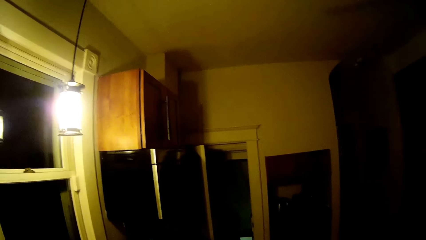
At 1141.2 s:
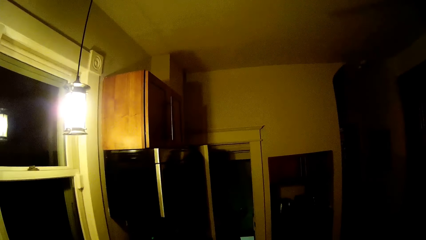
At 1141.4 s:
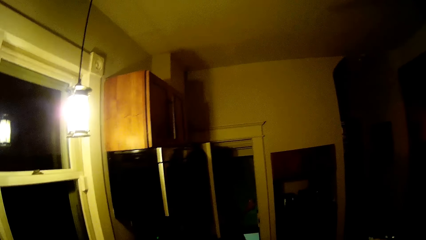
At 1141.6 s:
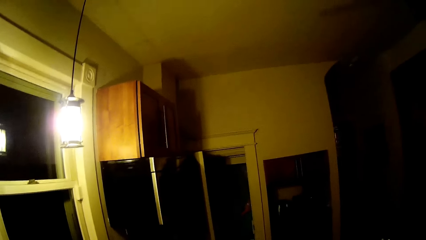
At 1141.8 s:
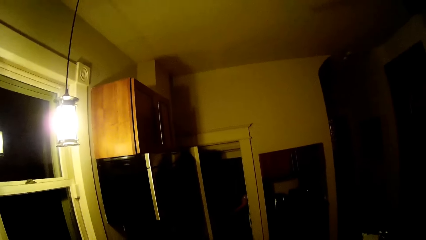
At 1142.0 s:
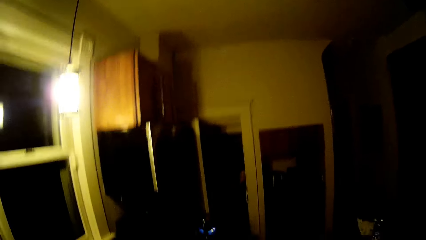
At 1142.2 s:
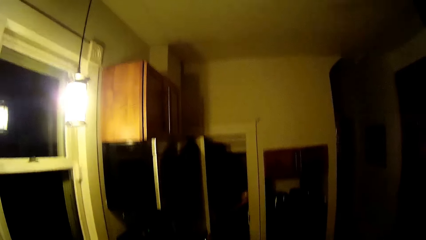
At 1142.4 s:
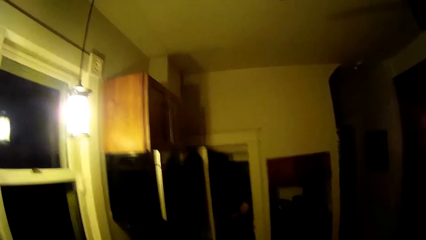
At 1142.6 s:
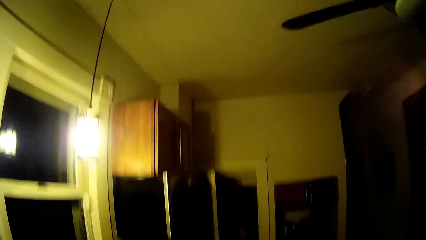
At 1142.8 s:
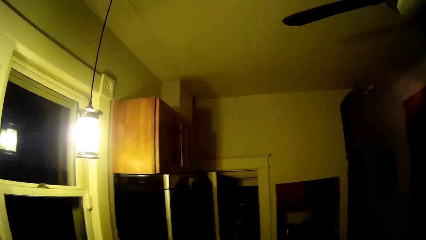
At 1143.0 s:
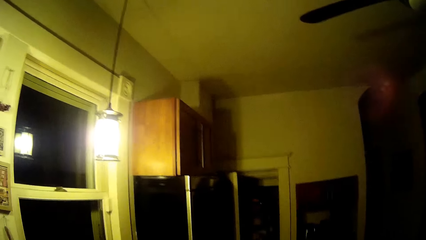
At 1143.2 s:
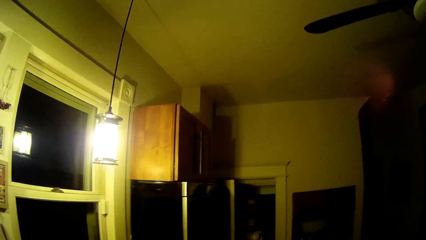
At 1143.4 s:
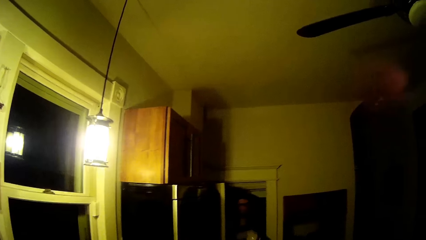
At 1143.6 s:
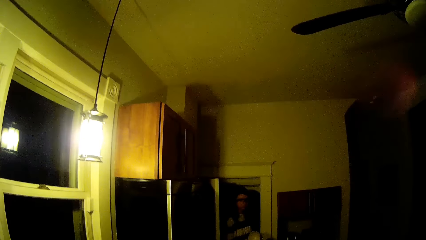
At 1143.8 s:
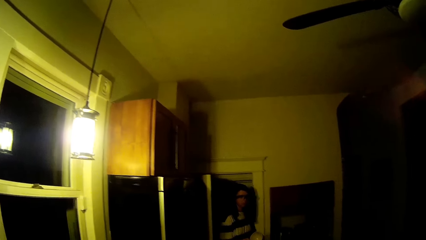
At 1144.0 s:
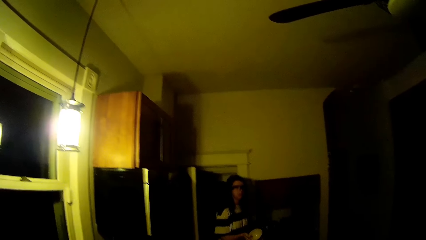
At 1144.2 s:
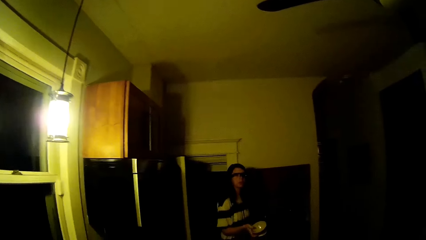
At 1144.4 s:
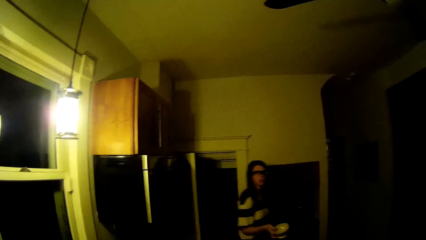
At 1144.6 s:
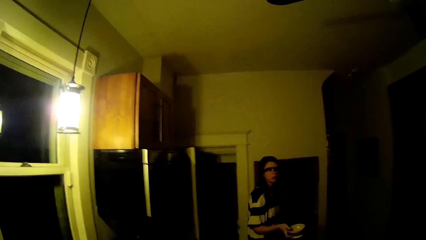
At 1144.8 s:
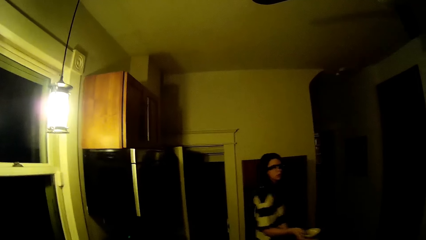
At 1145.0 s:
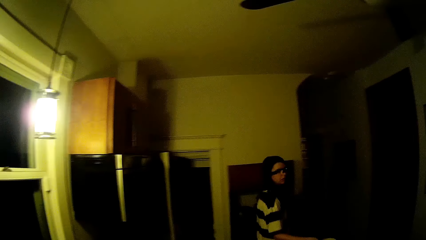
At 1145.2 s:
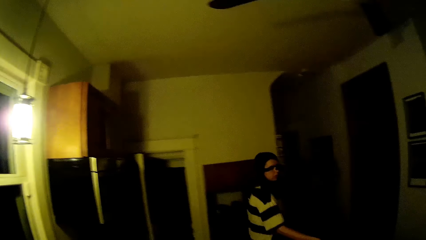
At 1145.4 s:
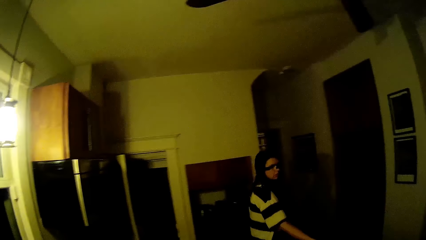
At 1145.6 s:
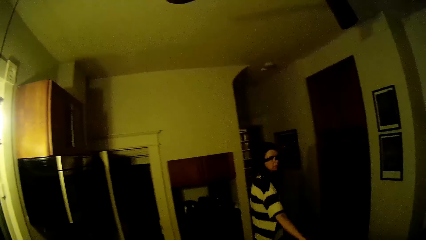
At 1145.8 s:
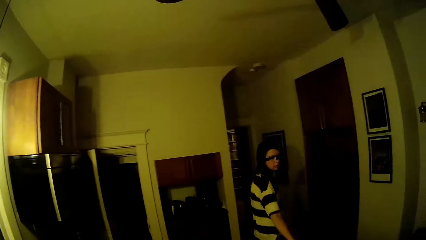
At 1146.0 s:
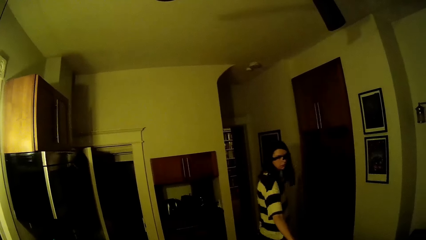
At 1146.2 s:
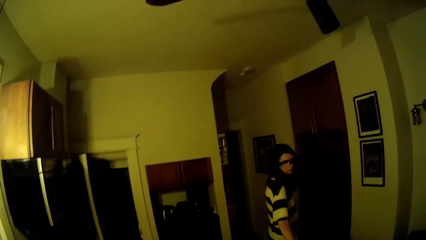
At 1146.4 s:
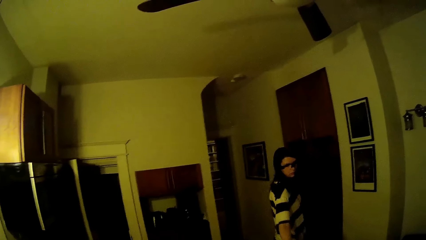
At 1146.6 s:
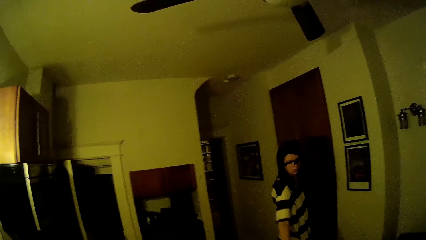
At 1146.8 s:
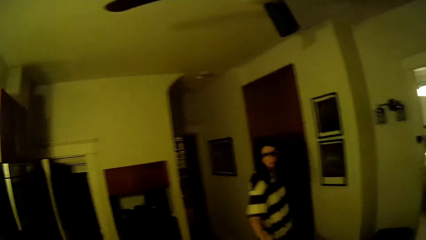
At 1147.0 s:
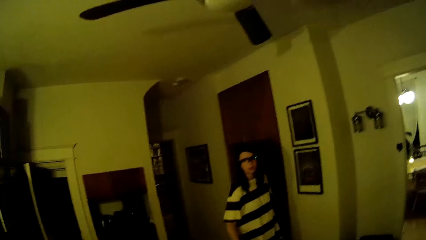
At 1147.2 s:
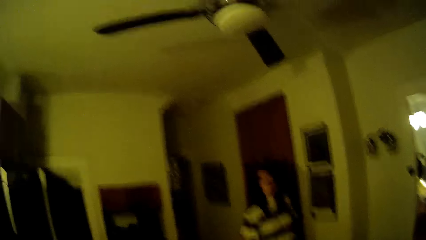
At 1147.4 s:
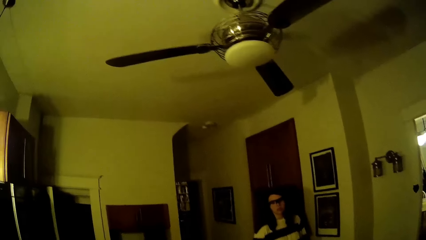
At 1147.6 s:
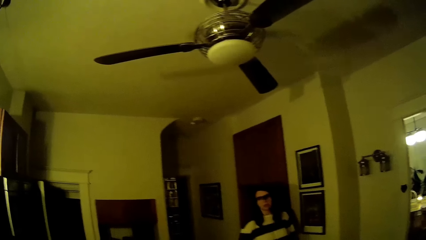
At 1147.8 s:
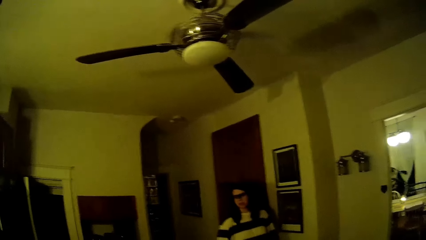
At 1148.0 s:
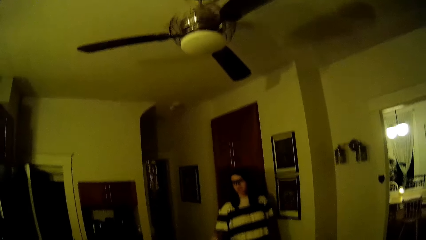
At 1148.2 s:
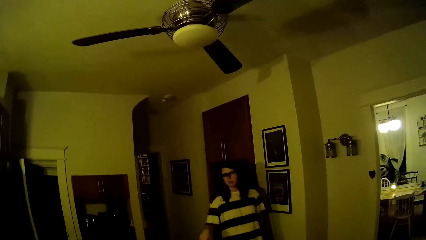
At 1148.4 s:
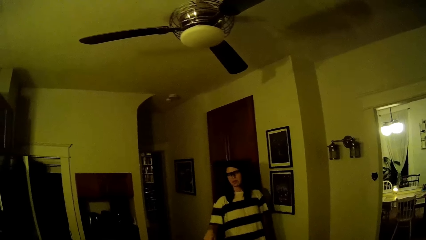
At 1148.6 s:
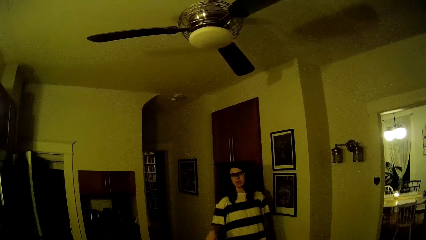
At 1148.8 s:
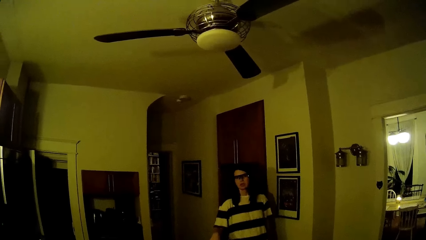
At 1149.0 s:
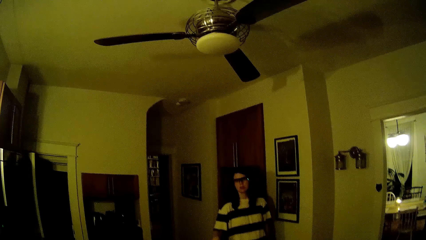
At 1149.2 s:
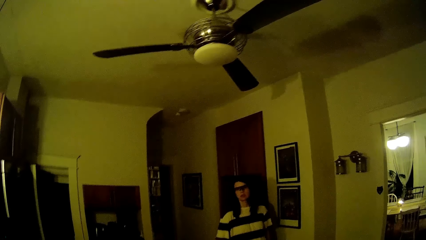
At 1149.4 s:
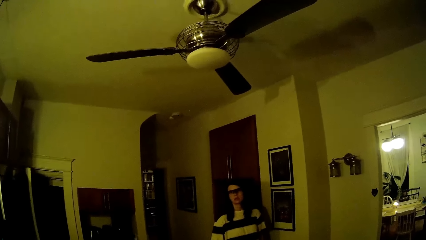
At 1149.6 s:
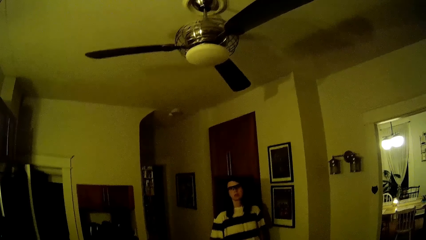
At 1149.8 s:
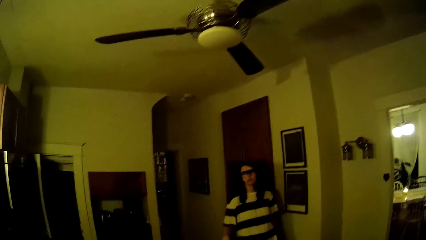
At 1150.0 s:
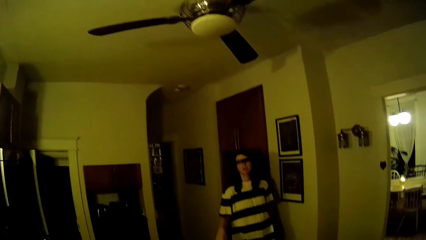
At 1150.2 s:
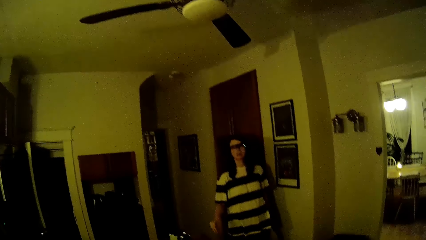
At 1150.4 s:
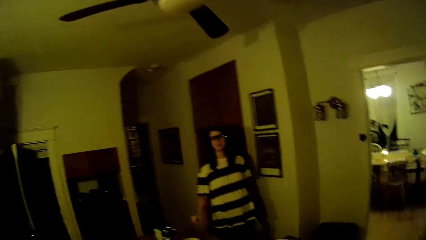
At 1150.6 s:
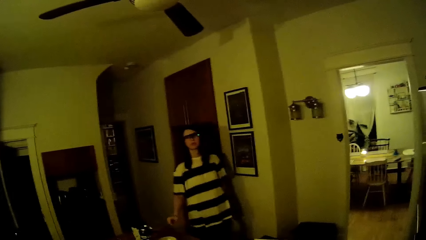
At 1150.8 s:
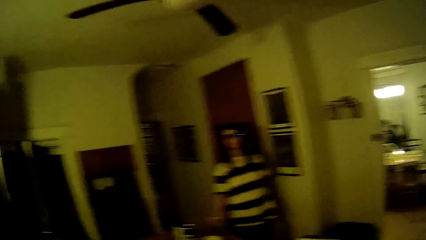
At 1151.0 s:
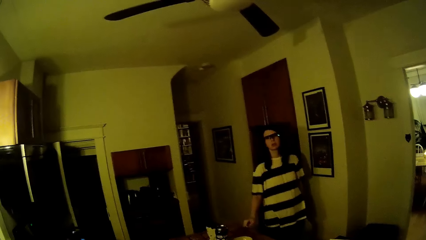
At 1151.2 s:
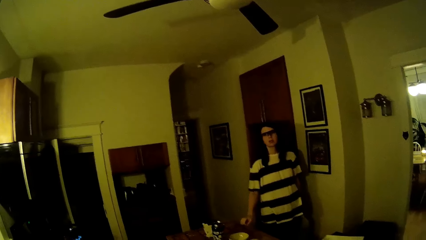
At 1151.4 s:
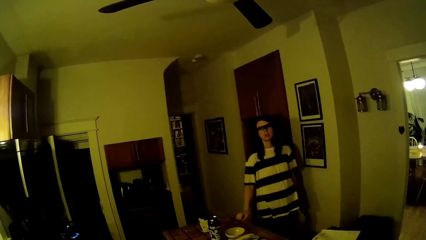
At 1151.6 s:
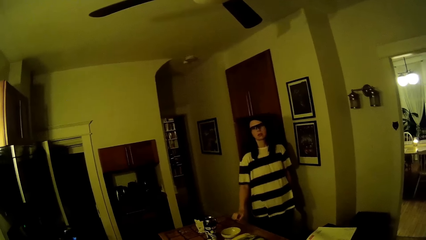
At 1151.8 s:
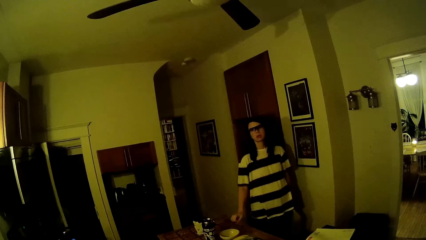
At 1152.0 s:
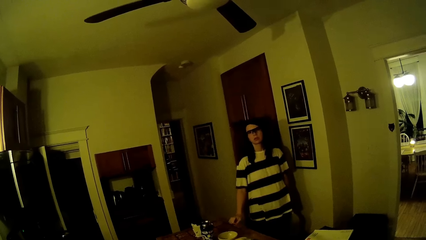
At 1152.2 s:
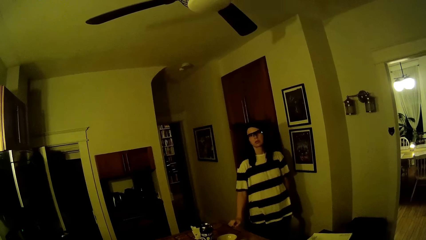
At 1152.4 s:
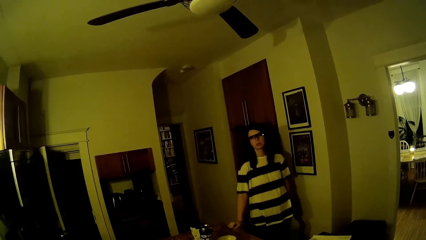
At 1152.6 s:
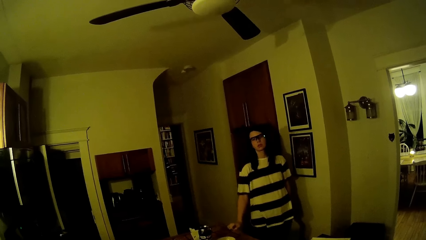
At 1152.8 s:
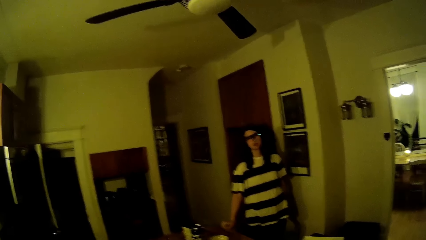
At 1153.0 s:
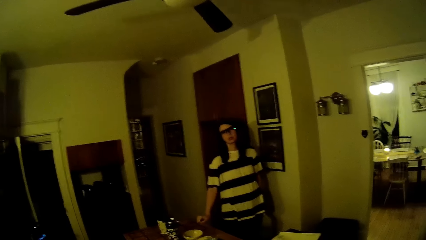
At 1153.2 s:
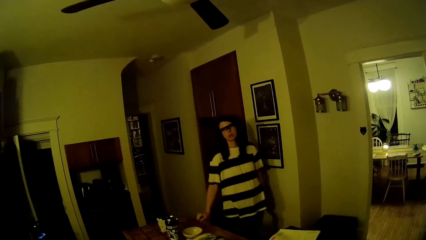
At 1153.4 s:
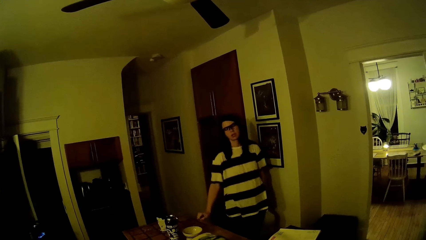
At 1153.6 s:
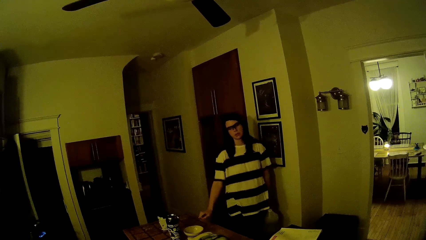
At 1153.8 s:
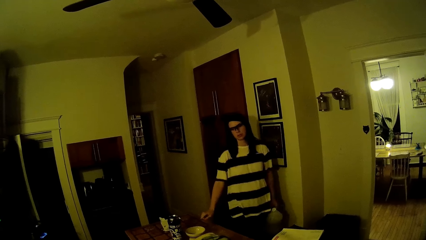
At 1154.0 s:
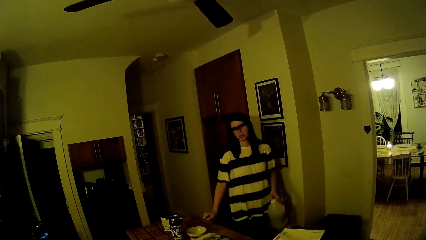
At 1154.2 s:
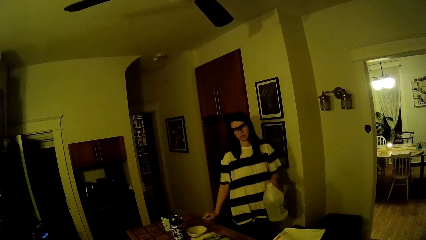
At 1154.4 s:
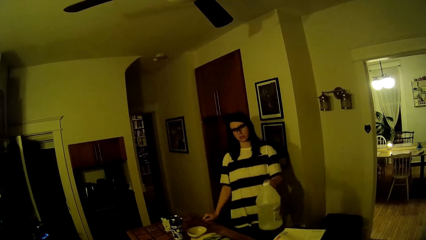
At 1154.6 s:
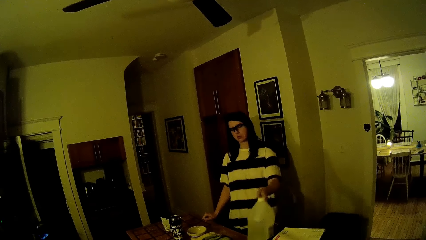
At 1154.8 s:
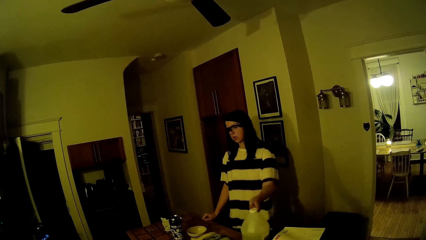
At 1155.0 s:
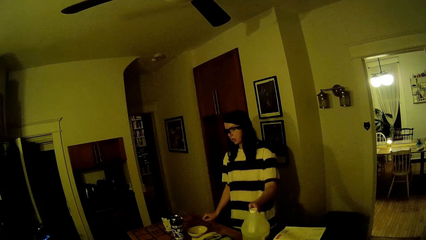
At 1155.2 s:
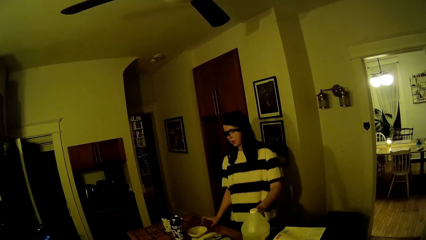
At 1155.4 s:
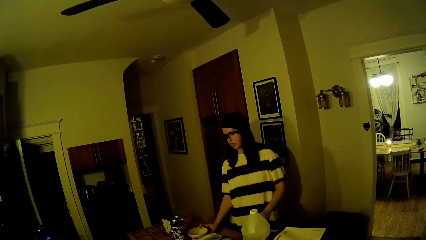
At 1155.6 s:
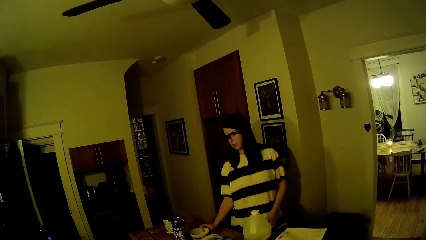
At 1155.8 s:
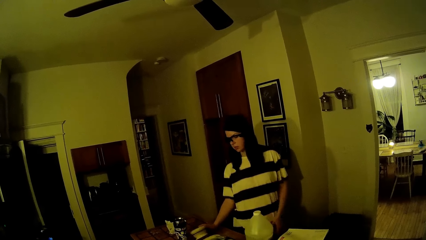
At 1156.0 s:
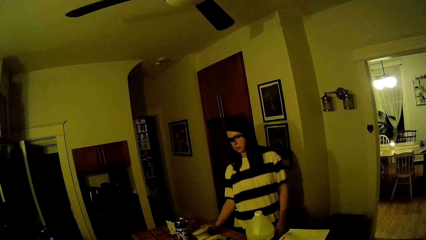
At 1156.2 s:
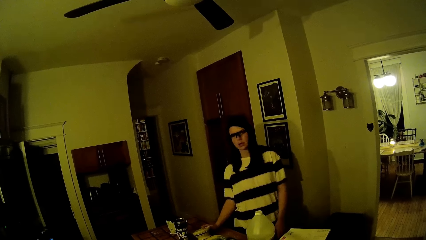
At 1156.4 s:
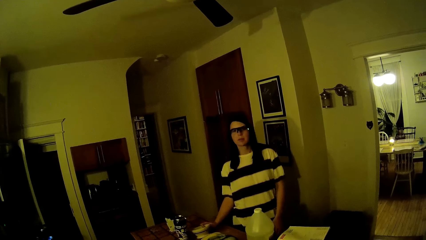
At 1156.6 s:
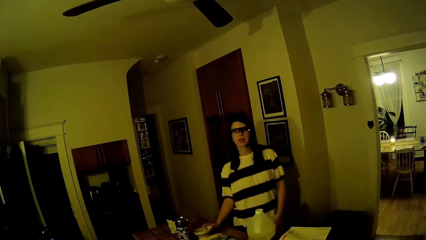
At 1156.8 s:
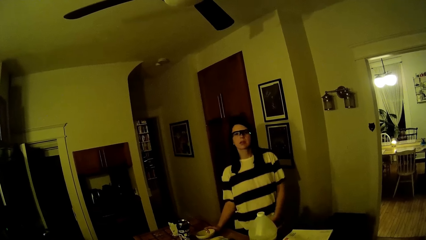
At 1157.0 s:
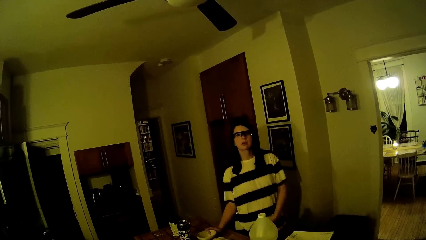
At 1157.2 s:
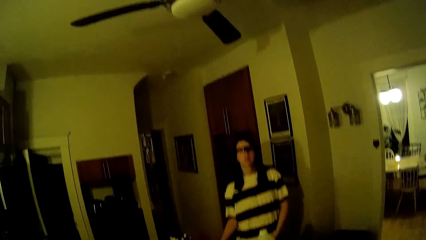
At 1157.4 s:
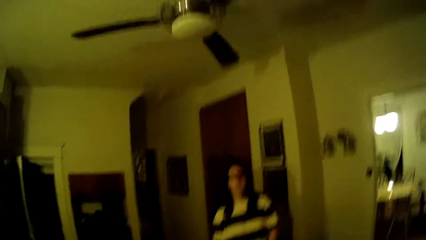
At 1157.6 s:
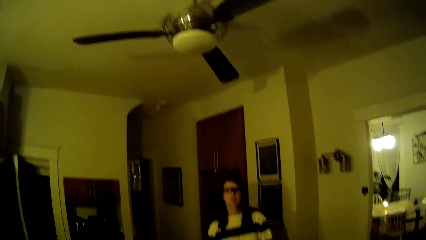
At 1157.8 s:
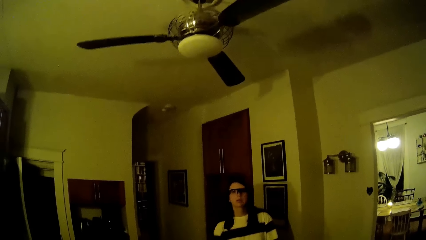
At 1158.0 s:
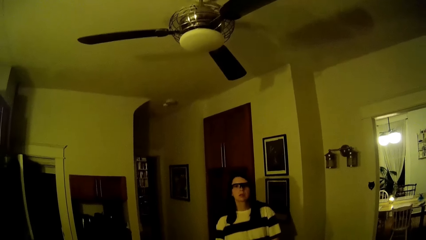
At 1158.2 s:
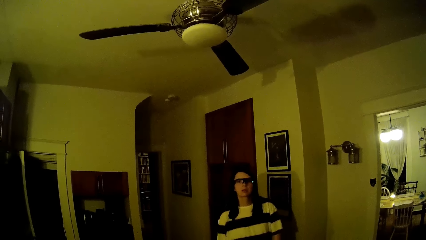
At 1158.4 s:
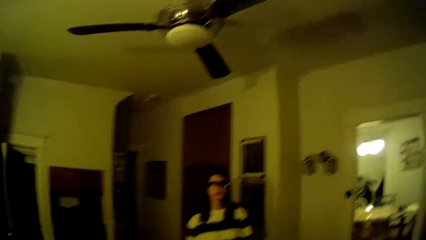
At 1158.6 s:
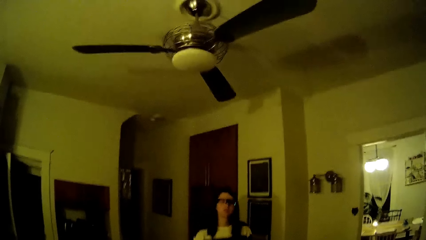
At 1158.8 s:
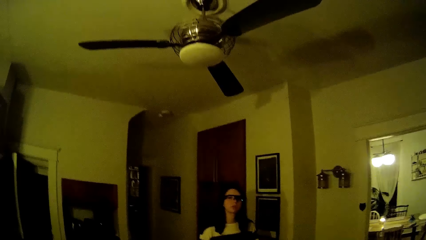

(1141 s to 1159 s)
The camera wearer looks around the kitchen. They converse with the woman. The woman enters the kitchen. The woman drops a plate on her right hand on a table in the kitchen. The camera wearer converses with the woman. The woman puts a jar of water on her left hand on the table. She holds the plate on the table with her right hand. The camera wearer converses with the woman.
